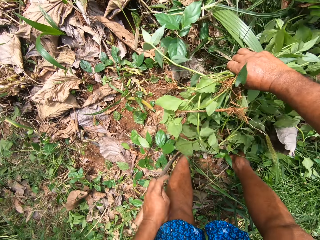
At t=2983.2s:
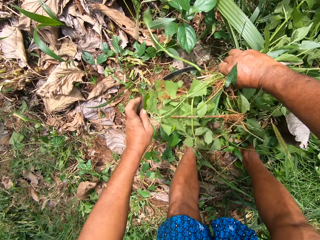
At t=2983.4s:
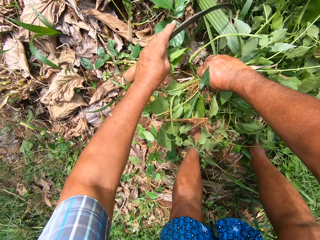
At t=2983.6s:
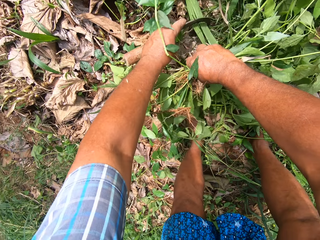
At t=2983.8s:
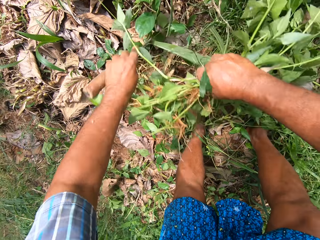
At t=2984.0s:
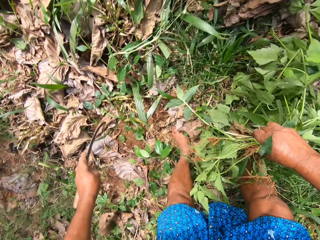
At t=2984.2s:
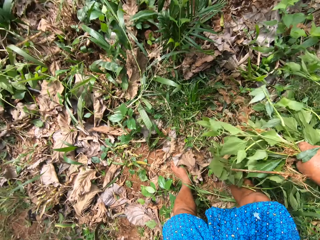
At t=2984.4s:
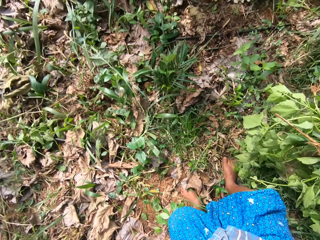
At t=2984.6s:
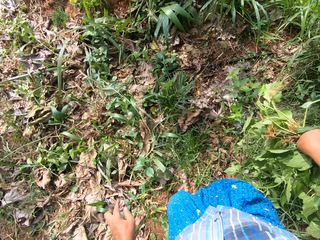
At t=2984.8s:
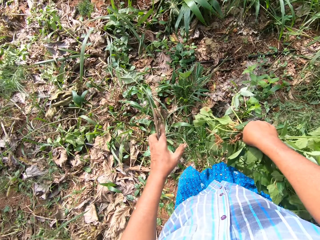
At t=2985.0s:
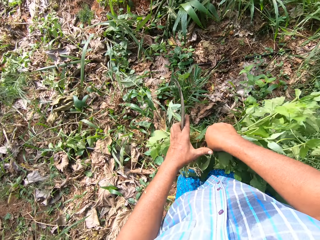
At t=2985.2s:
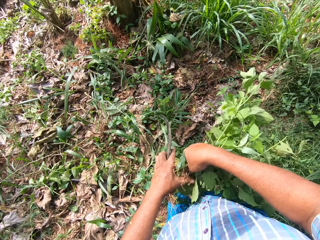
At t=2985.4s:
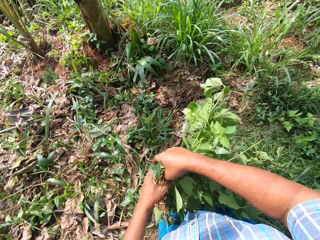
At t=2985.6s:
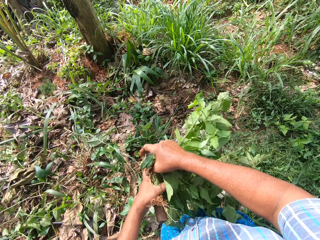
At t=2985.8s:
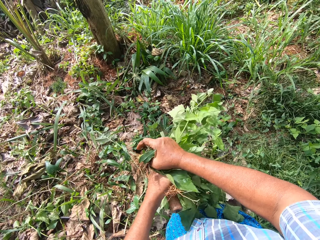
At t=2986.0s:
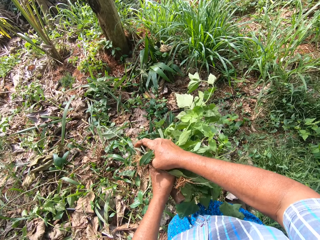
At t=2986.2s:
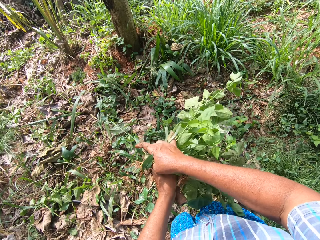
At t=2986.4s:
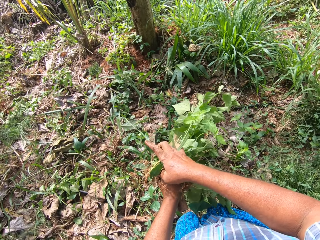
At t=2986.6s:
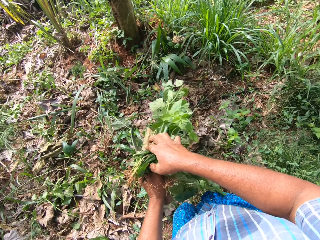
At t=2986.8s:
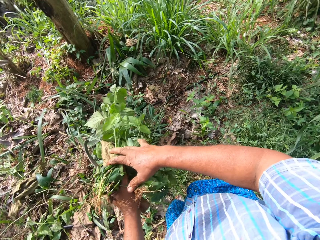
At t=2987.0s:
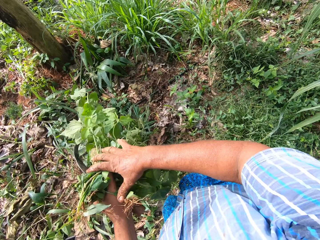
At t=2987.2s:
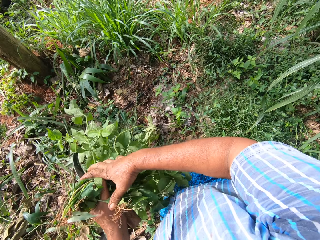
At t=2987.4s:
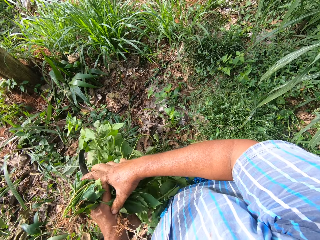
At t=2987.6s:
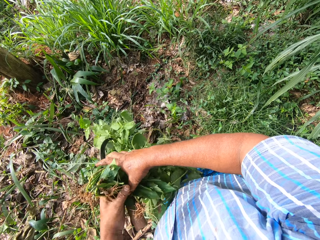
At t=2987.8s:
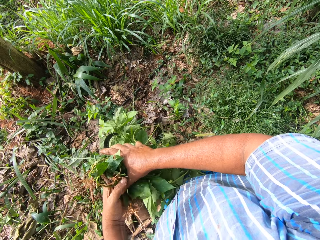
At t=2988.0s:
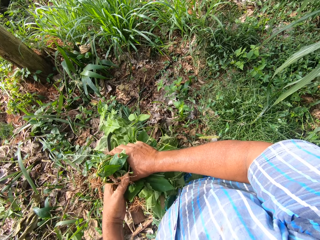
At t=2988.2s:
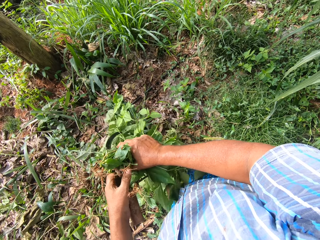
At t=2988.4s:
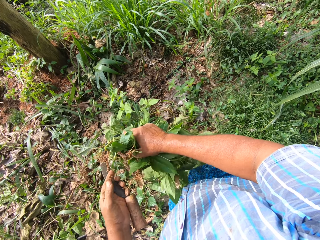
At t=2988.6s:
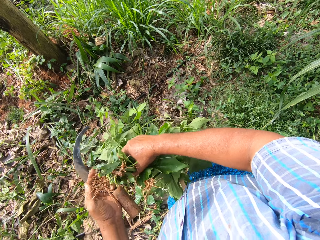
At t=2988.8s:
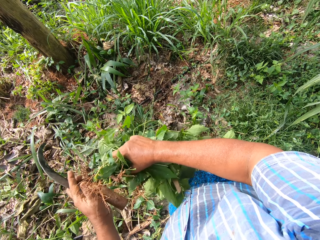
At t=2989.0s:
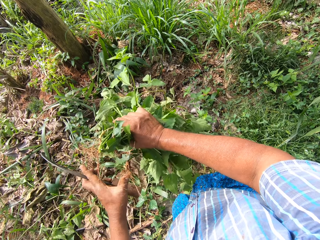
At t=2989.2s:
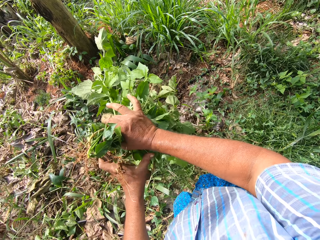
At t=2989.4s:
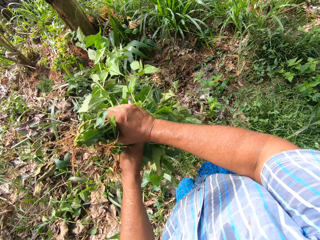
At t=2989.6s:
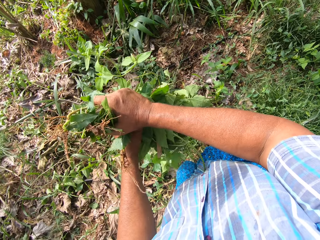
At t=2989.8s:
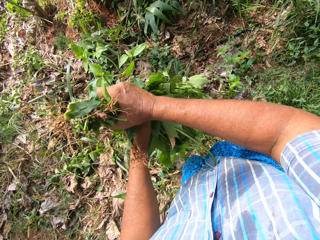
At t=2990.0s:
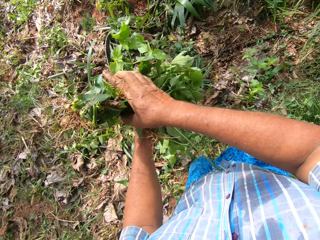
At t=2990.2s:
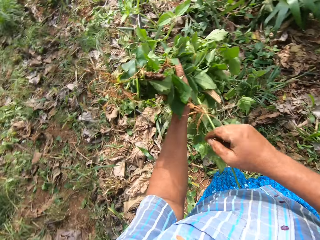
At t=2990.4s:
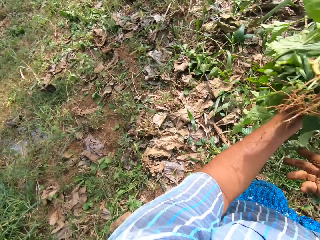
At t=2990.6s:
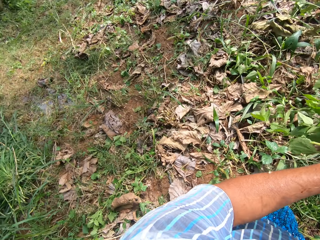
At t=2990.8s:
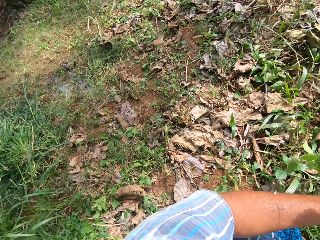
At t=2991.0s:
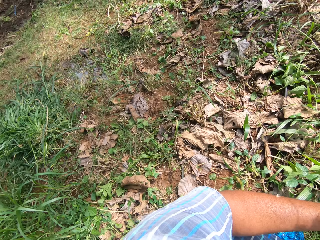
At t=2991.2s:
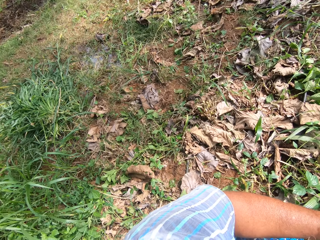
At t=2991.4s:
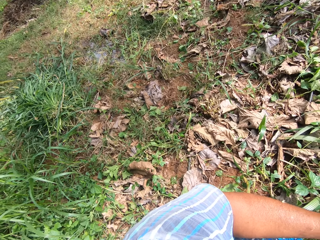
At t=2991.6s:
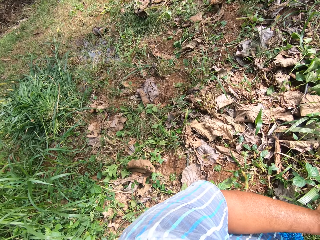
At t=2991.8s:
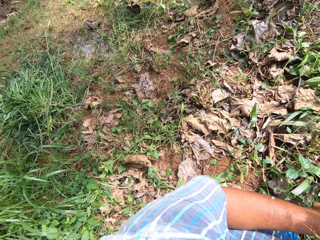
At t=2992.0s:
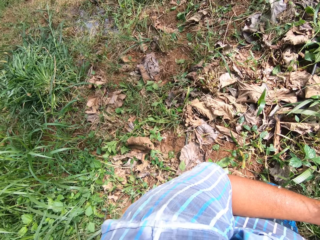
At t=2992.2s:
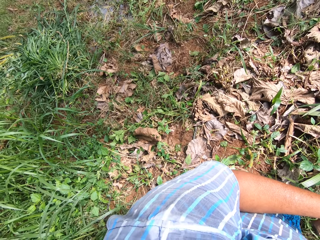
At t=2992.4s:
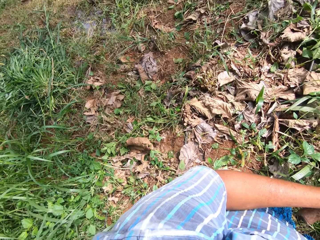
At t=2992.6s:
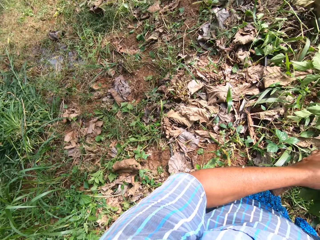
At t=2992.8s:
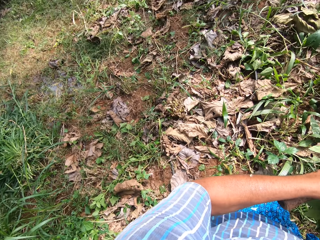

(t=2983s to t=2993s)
The camera wearer folds the plants in his hands.

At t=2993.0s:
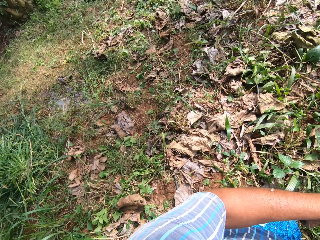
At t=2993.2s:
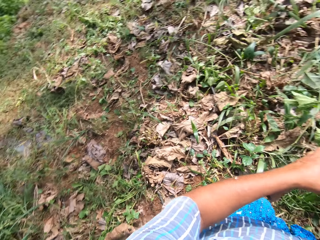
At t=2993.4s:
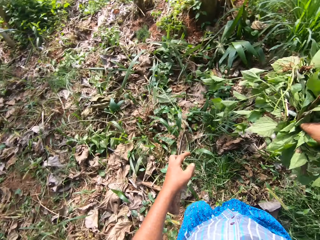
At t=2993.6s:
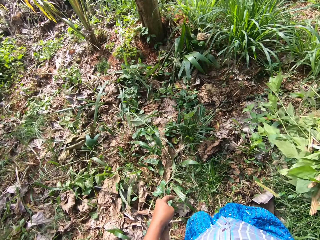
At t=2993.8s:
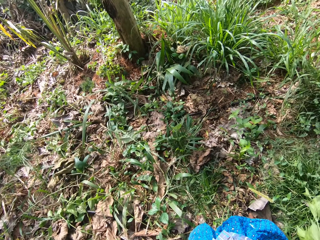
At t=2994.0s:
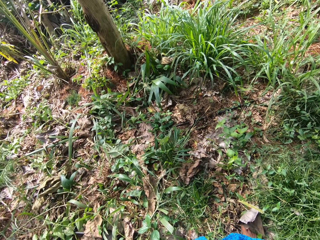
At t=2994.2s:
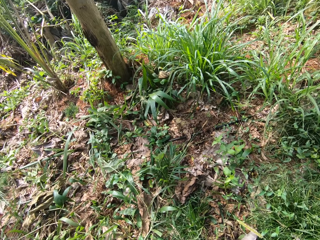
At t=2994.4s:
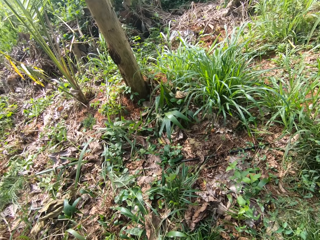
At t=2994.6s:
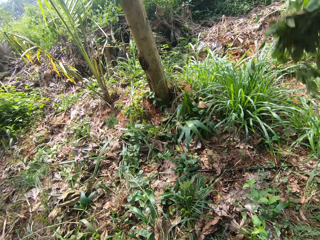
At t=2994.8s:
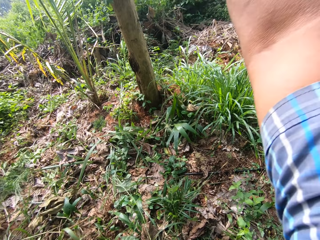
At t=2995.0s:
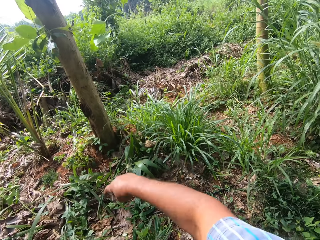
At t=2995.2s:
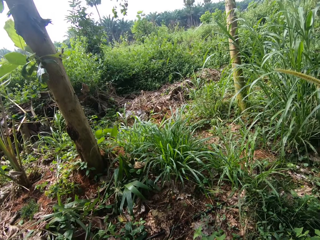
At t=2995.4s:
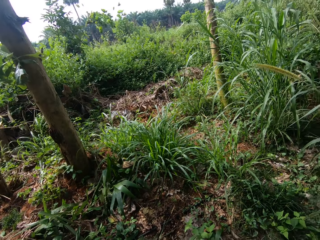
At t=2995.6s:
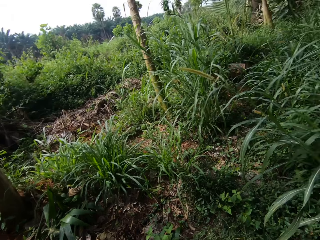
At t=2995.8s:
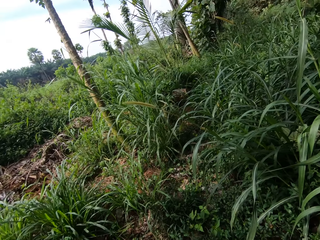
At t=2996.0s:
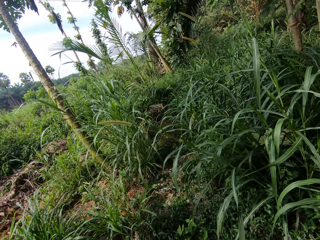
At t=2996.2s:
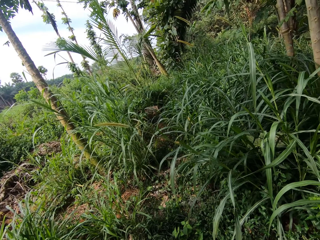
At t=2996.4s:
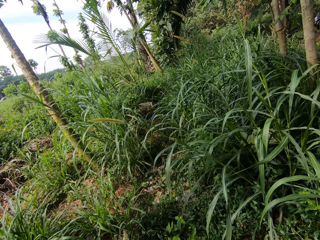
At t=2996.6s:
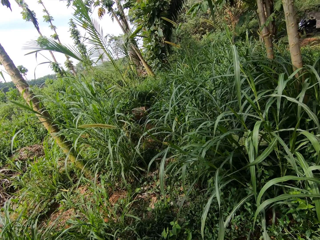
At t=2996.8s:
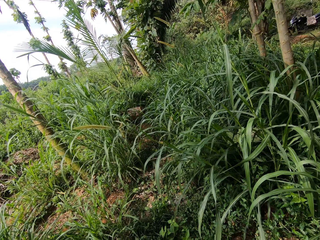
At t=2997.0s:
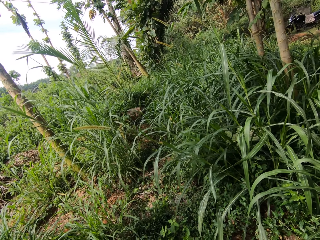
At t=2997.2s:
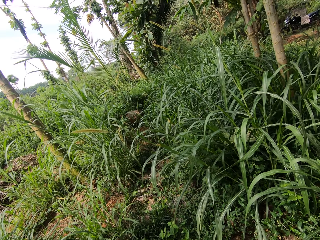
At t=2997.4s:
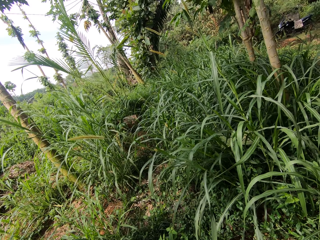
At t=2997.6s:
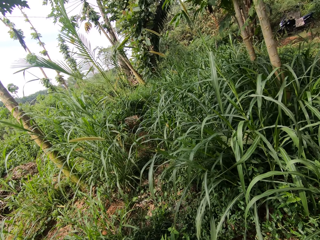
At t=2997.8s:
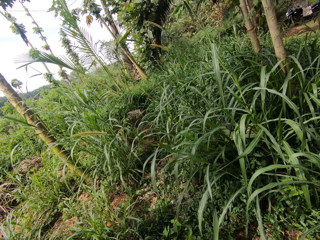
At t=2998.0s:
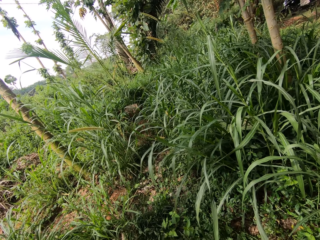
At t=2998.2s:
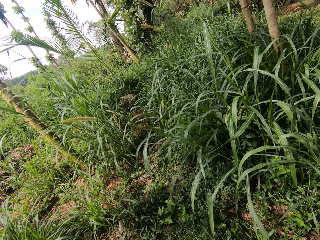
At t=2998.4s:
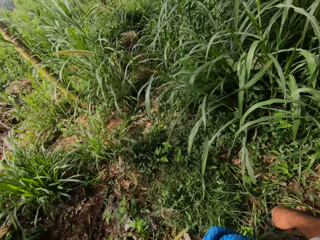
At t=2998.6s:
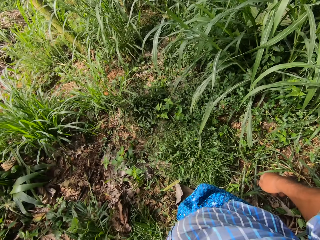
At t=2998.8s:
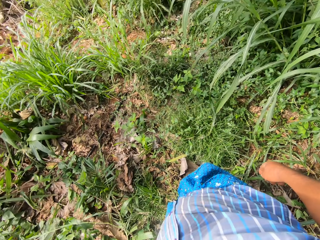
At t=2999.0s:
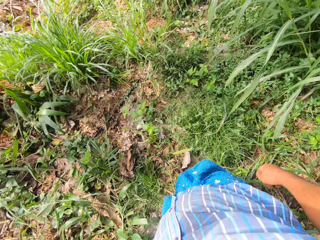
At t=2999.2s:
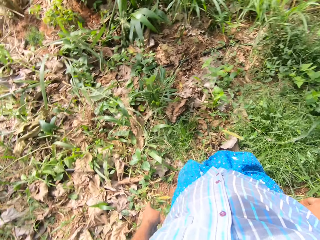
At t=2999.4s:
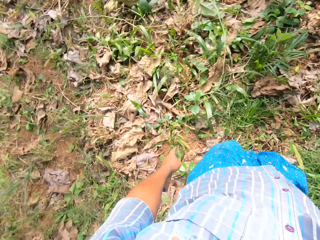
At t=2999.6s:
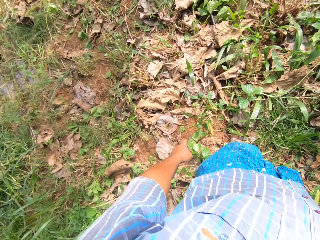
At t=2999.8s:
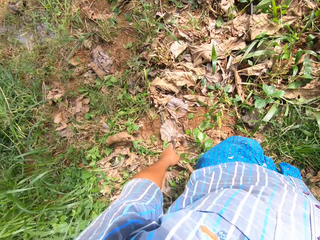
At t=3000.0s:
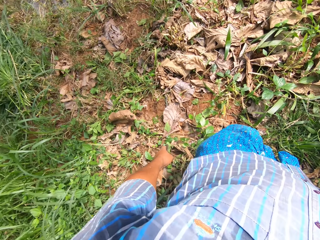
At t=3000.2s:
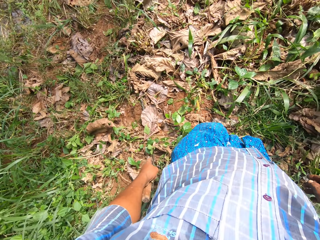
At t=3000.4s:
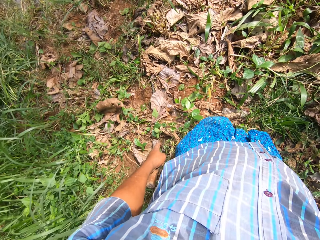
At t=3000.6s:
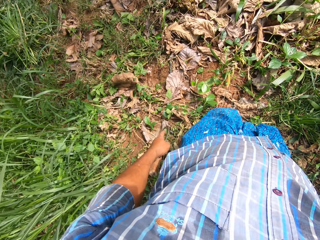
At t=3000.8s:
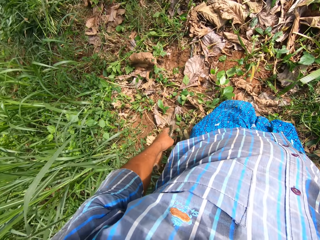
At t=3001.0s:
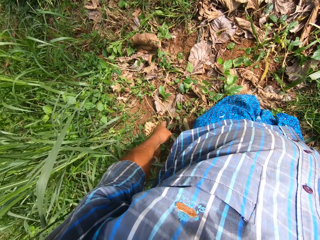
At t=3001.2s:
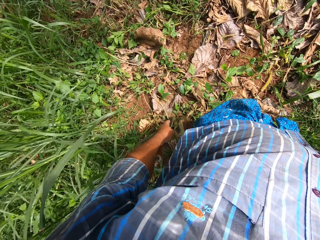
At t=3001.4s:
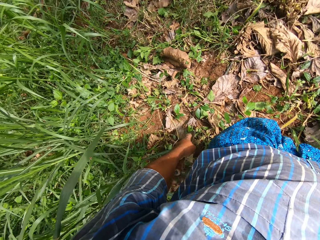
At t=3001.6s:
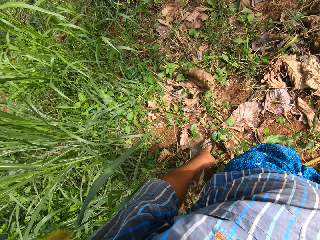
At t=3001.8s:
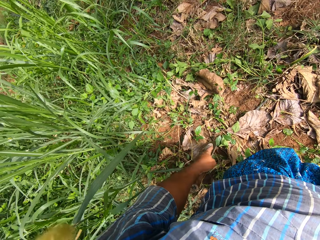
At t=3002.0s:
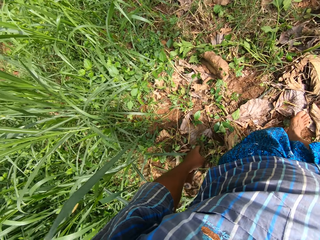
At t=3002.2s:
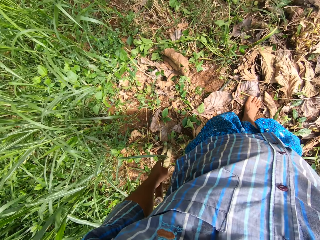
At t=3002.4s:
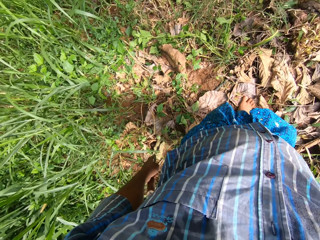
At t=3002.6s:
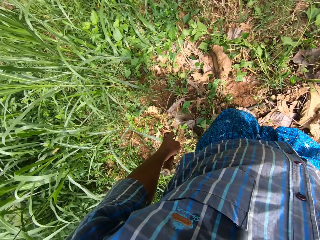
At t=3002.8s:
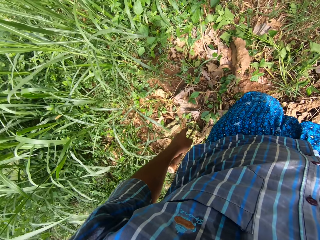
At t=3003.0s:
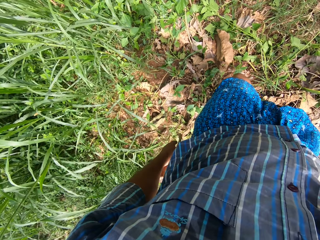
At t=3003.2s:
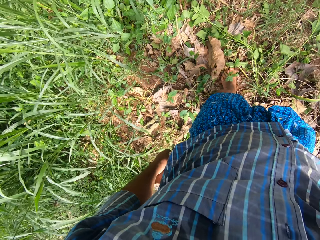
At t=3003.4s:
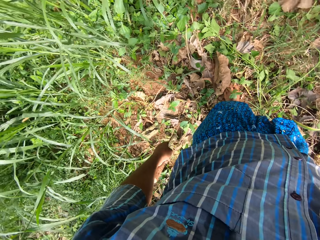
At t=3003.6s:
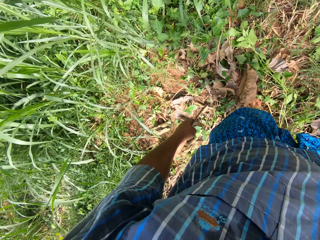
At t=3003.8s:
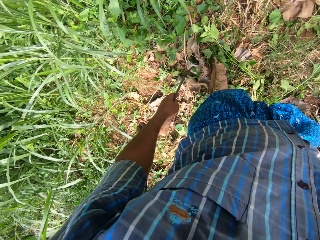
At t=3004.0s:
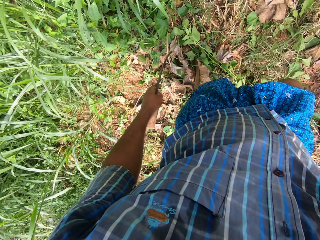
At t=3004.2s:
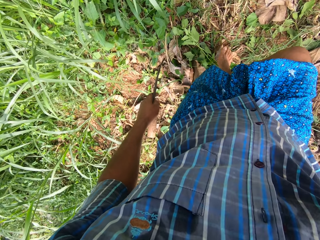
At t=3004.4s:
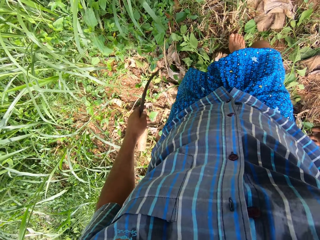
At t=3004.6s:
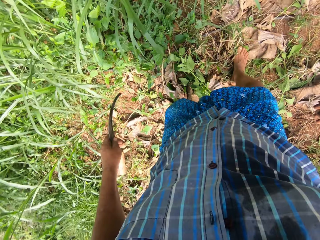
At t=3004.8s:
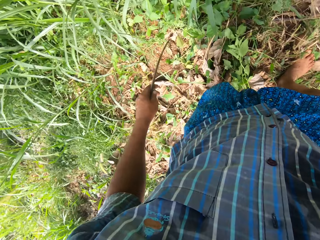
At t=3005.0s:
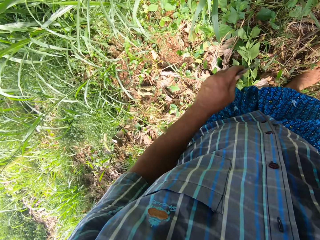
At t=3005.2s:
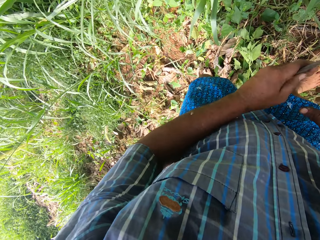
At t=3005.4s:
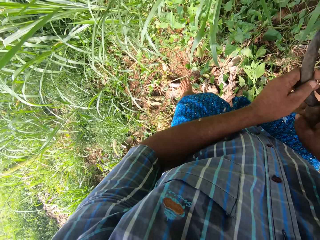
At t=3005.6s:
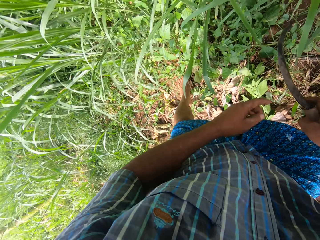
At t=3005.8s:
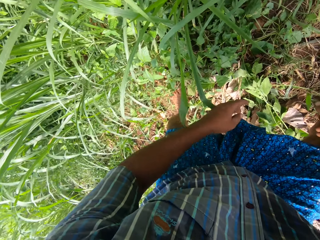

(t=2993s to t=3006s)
The camera wearer throws the plants in the farm. They look around the farm. They walk in the farm.
